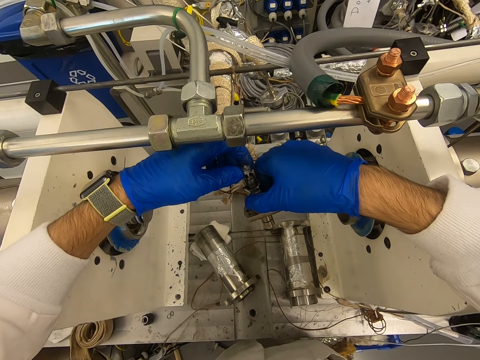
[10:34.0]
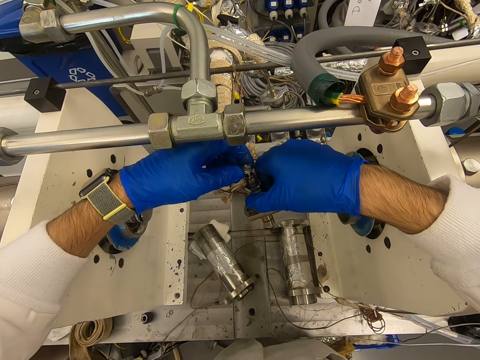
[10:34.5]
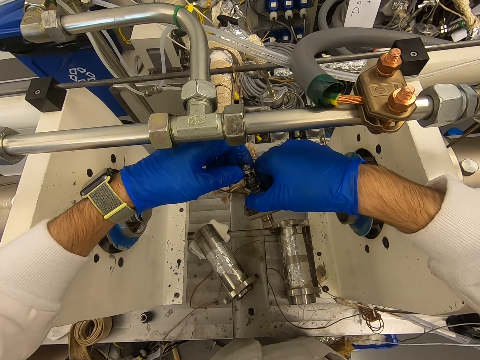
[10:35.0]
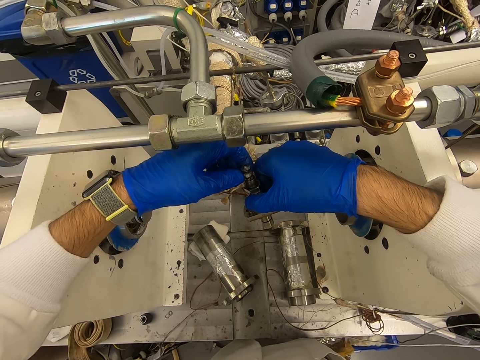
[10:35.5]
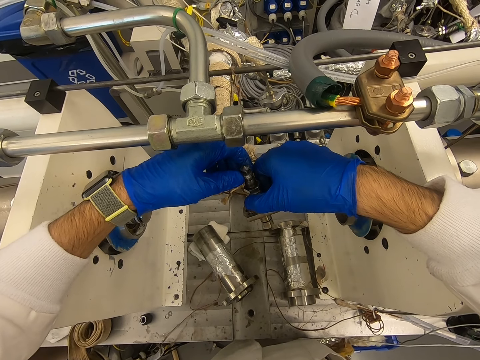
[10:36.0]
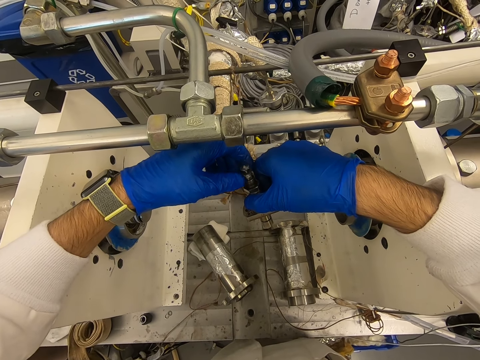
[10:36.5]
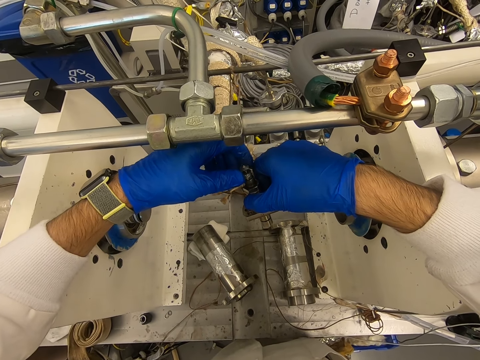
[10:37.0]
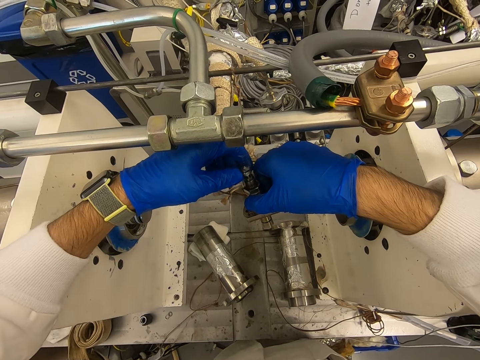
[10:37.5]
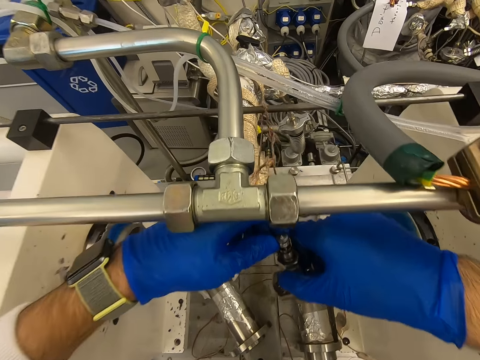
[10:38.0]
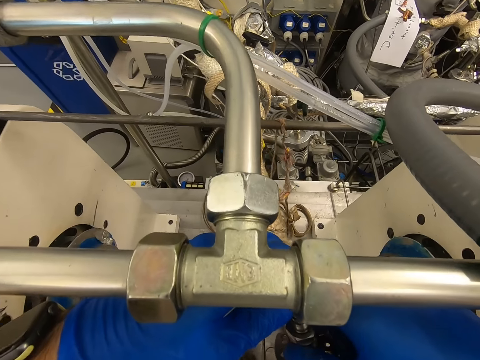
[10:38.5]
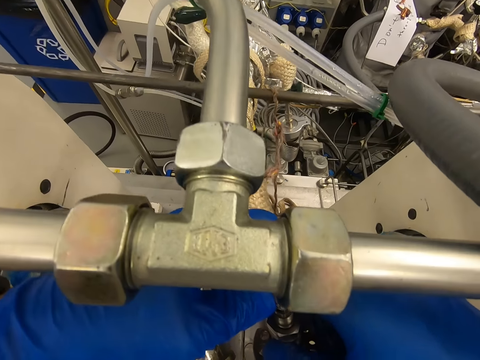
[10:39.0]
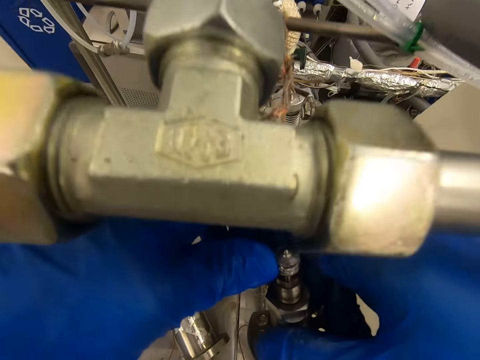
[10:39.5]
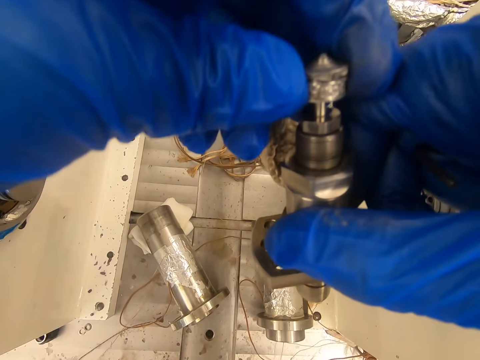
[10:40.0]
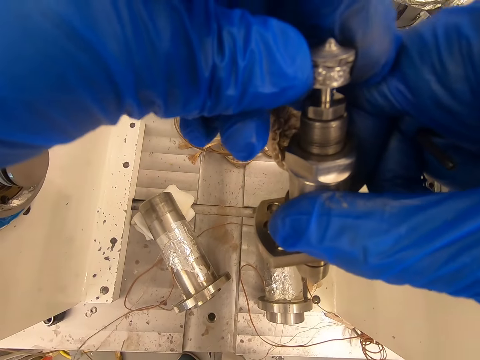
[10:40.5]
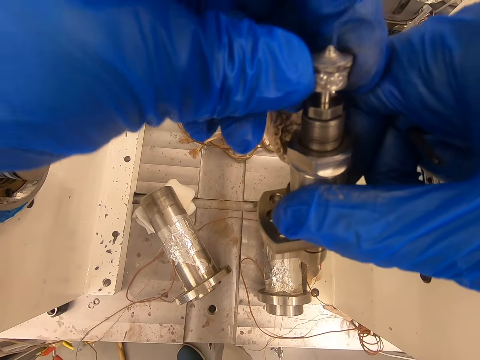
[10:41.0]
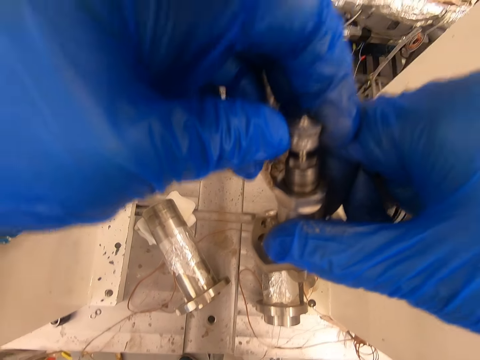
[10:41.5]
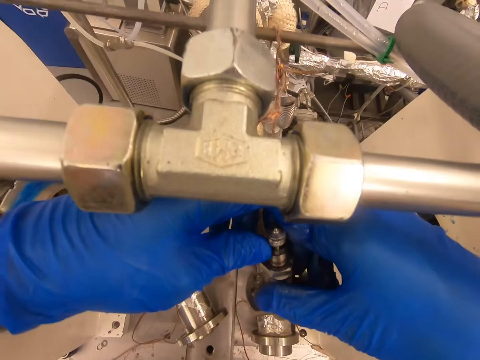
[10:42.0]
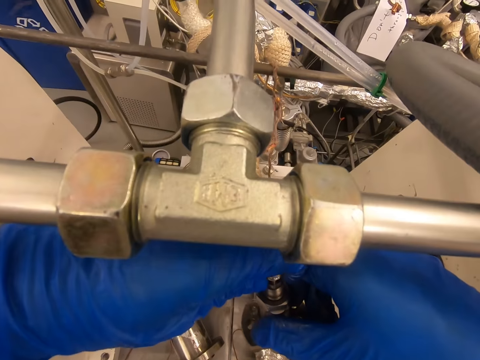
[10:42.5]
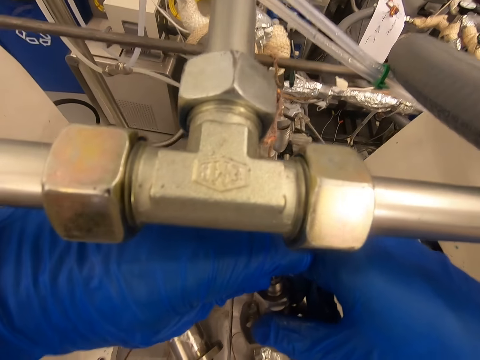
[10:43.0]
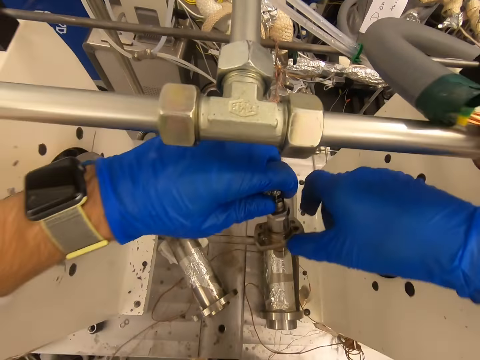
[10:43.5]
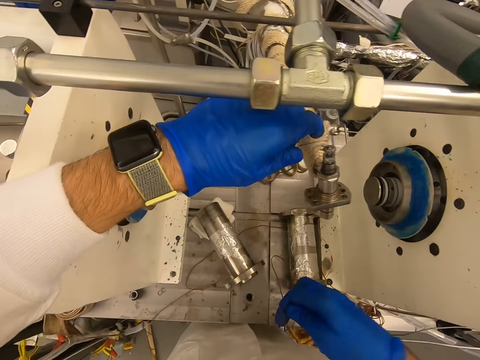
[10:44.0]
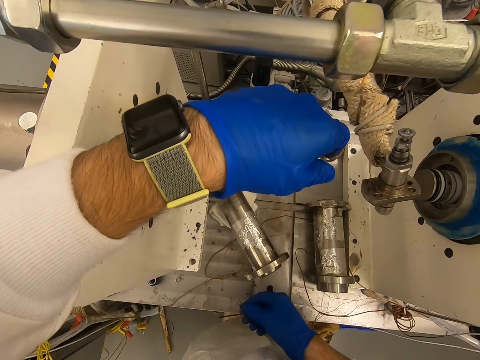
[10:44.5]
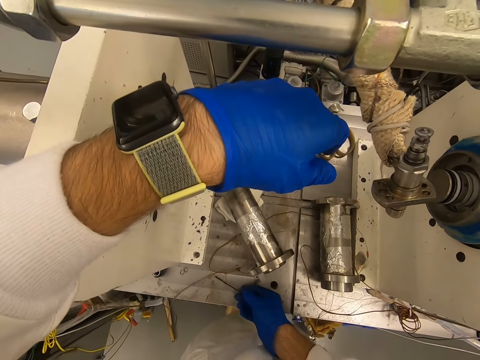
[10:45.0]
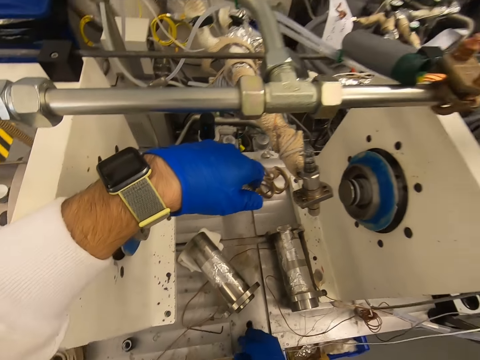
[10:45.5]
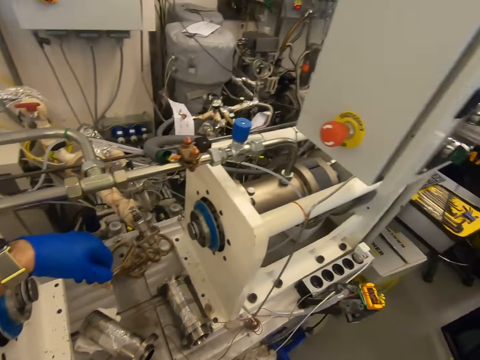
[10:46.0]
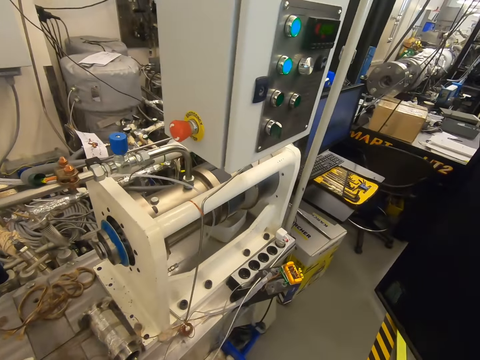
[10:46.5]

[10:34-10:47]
The camera wearer moves closer. They look at the bolt. They move closer. They look at the bolt. They move. They remove the hands from the nut. They put the hex key on the machine.

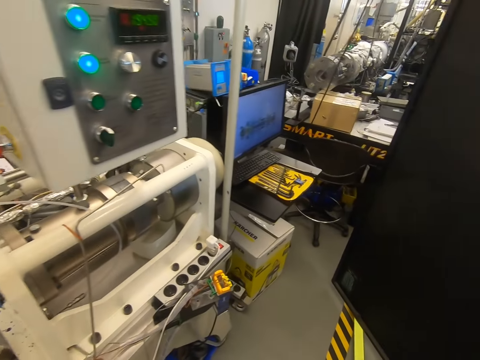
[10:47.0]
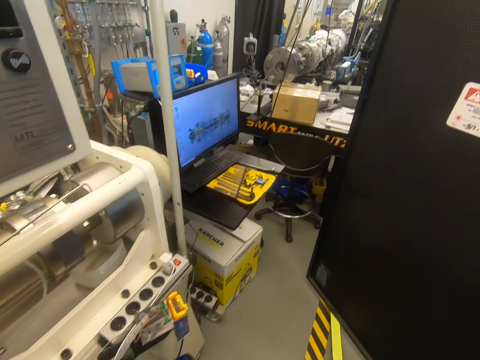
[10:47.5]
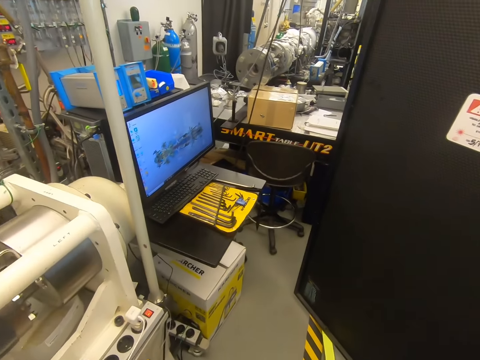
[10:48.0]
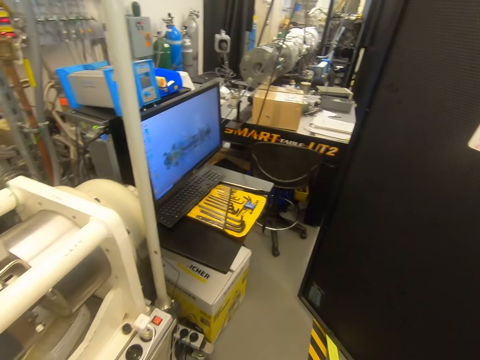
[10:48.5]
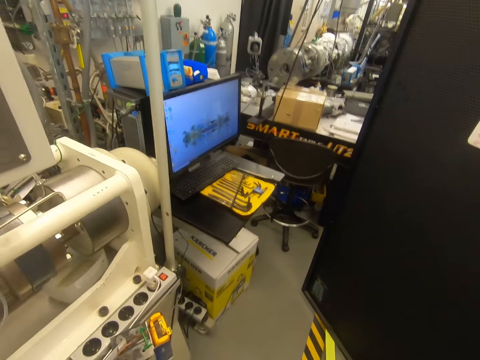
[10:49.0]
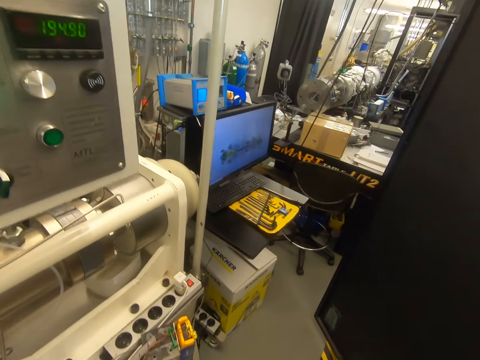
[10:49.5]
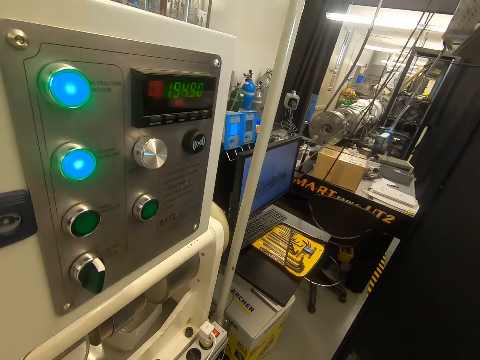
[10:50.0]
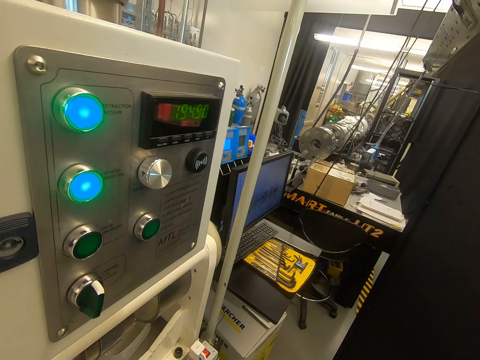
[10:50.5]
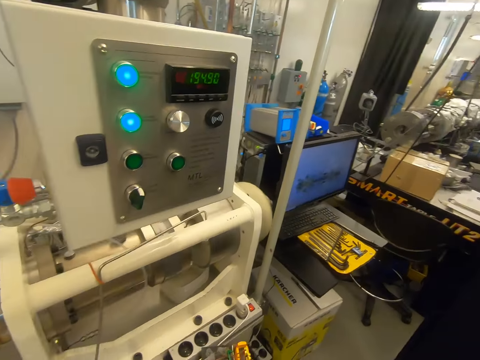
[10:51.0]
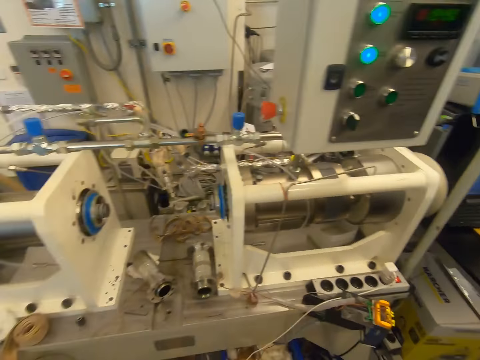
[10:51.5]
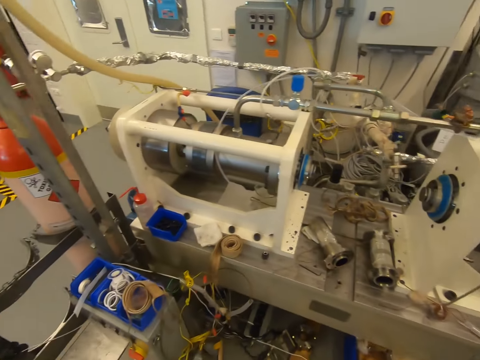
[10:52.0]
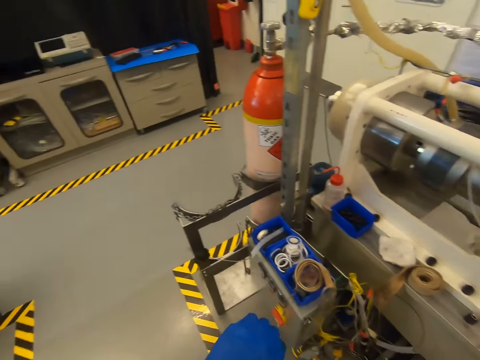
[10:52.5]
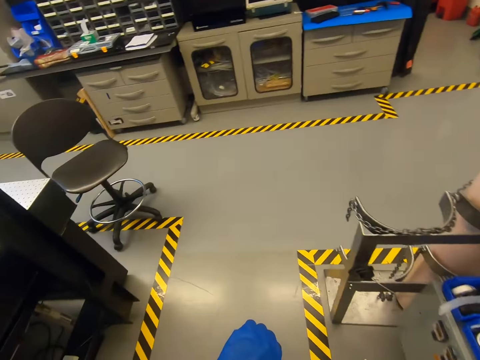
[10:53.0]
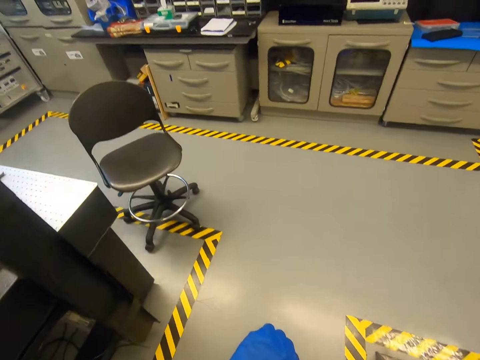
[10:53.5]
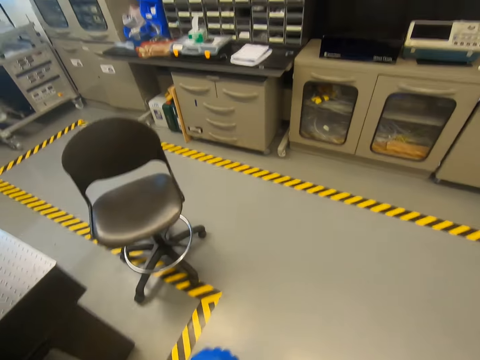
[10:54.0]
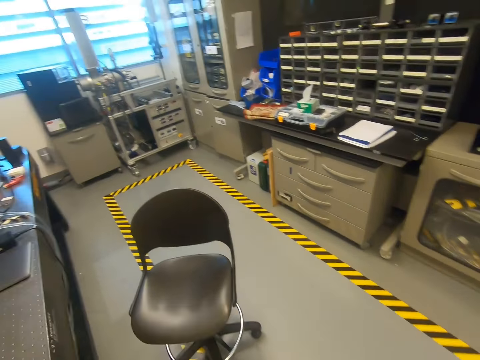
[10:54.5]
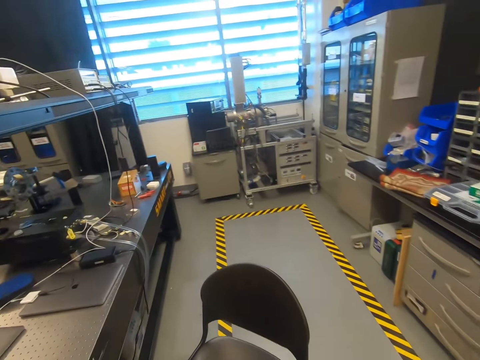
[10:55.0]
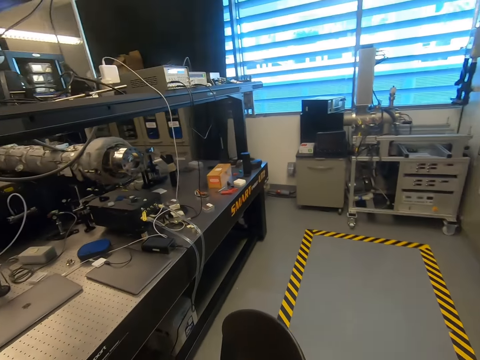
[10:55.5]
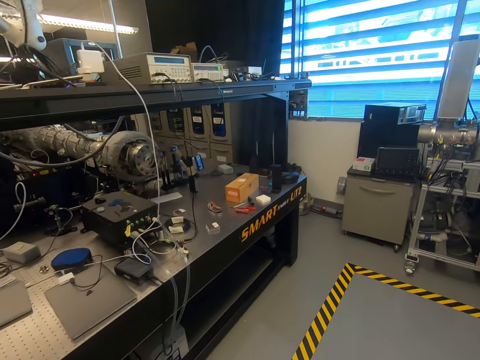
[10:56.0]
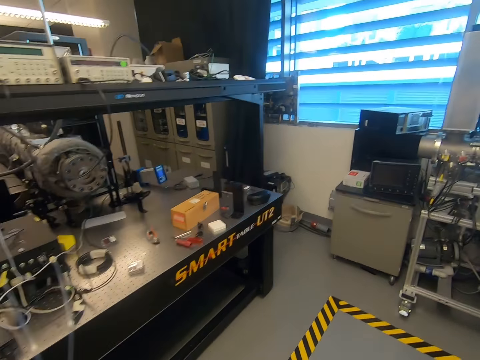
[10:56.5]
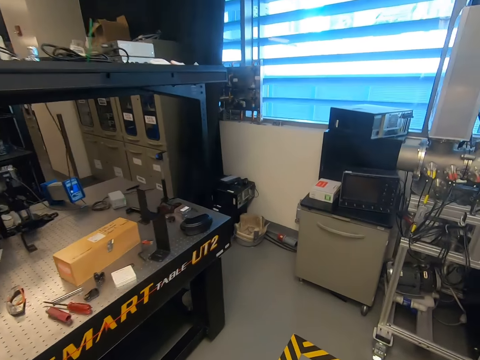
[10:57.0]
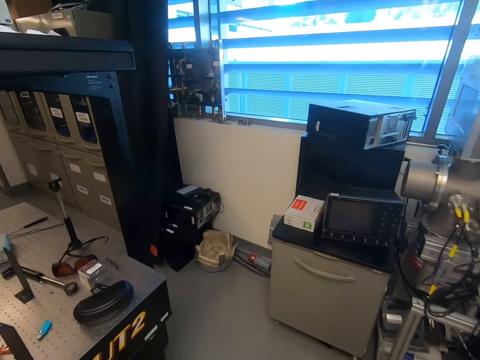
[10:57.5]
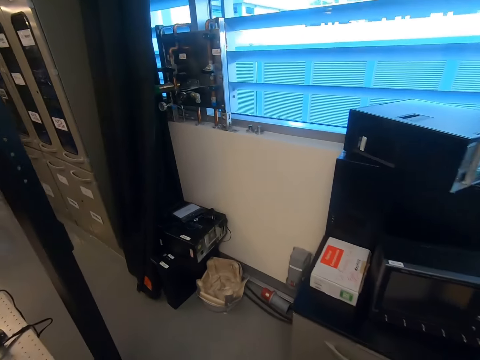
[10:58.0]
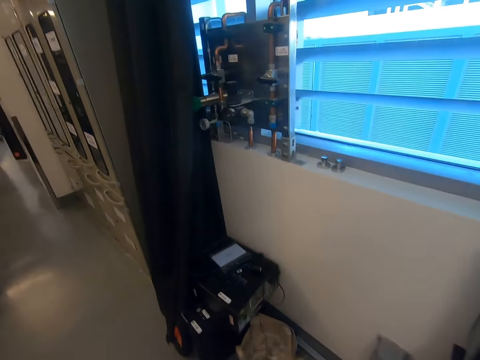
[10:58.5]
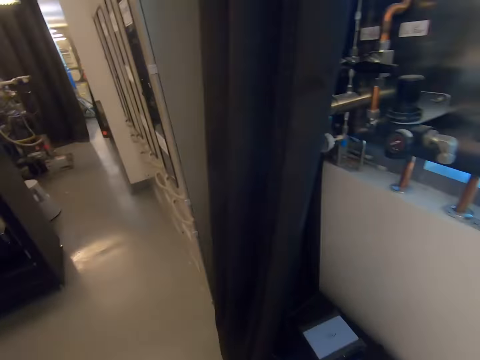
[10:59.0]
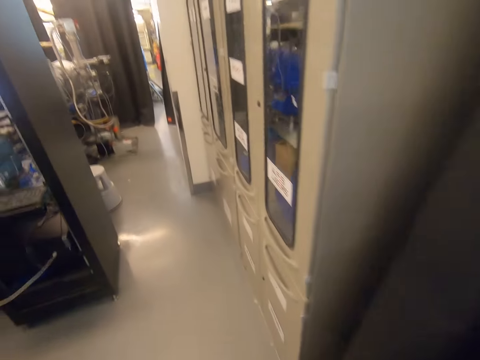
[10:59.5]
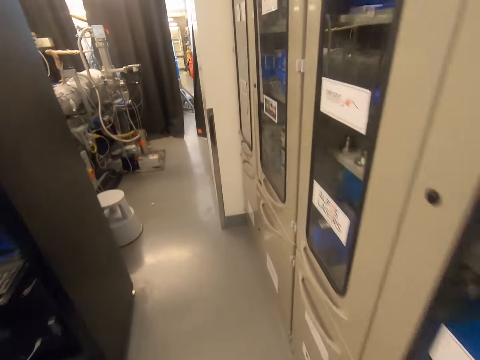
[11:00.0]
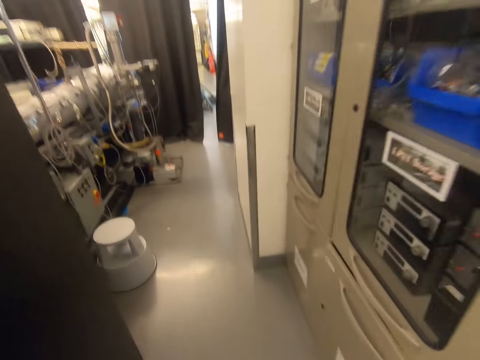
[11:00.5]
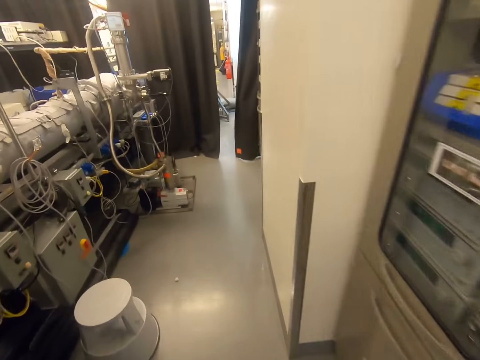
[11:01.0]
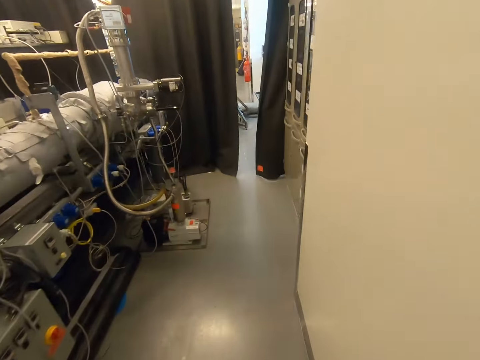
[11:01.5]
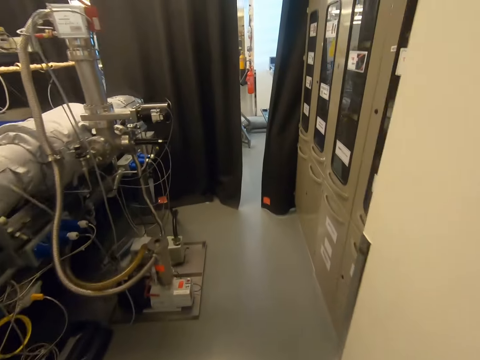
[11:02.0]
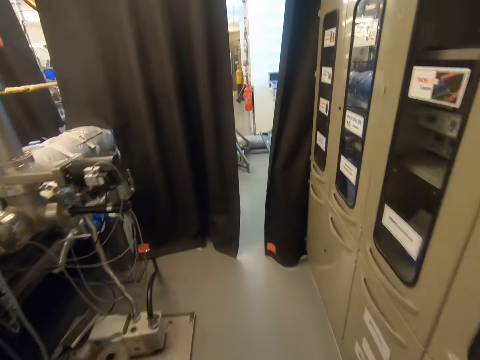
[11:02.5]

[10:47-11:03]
The camera wearer walks in the warehouse. They look at something. They turn. They walk around. They turn left. They walk around. They turn left. They walk around.
